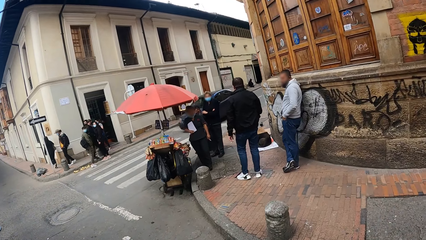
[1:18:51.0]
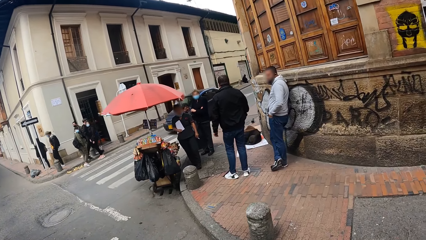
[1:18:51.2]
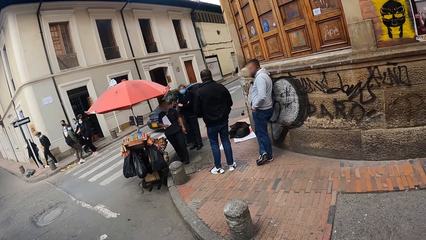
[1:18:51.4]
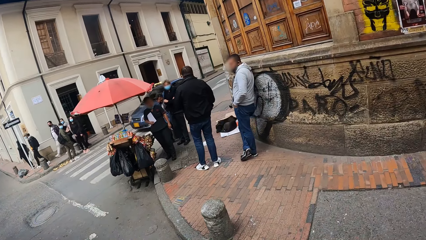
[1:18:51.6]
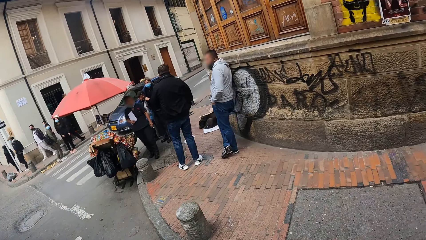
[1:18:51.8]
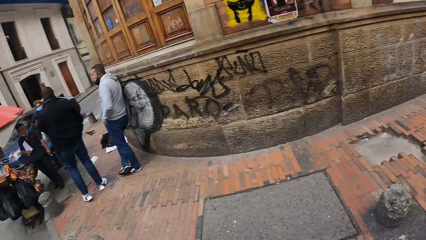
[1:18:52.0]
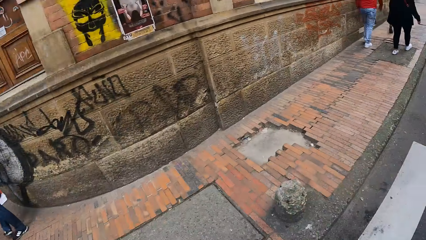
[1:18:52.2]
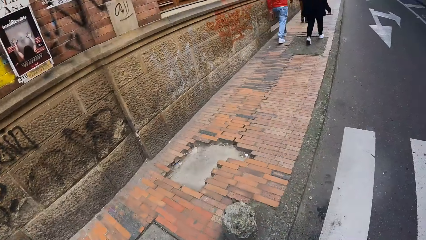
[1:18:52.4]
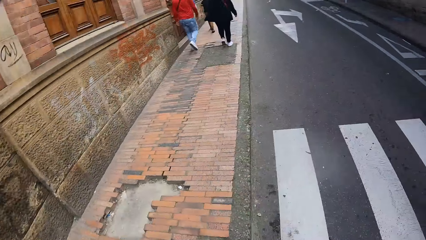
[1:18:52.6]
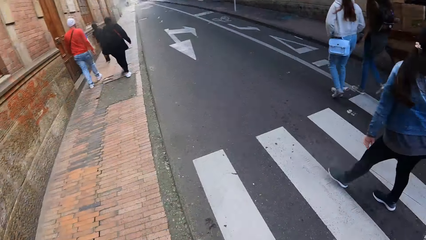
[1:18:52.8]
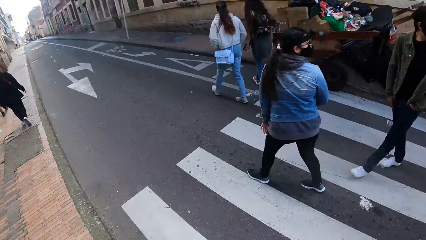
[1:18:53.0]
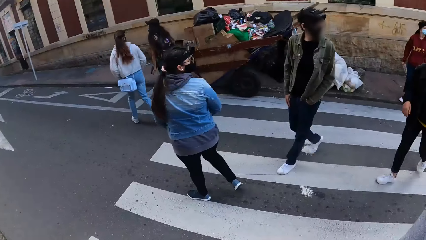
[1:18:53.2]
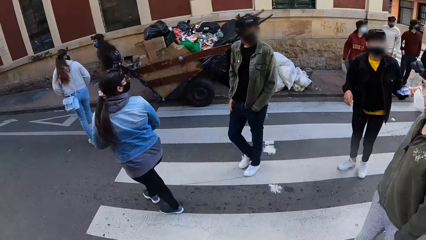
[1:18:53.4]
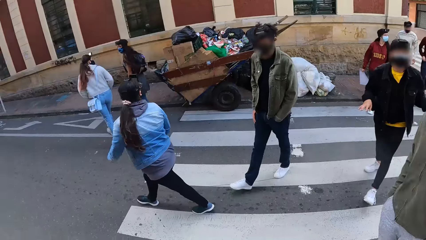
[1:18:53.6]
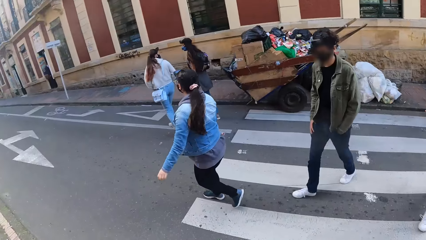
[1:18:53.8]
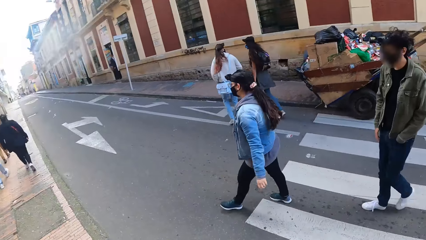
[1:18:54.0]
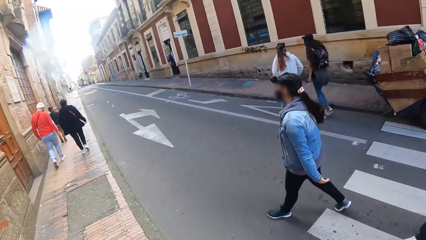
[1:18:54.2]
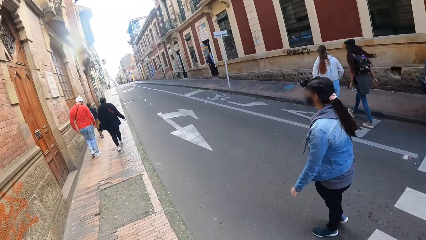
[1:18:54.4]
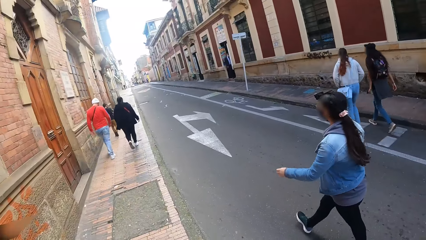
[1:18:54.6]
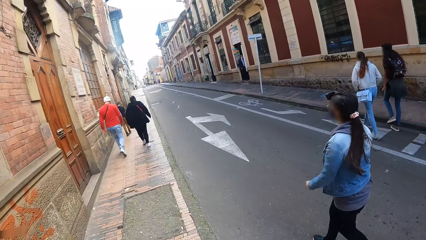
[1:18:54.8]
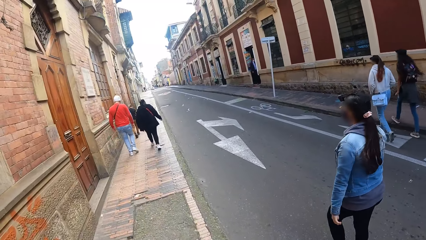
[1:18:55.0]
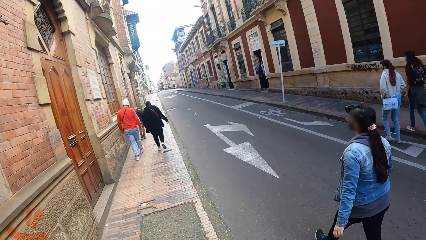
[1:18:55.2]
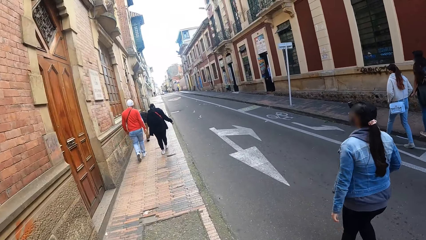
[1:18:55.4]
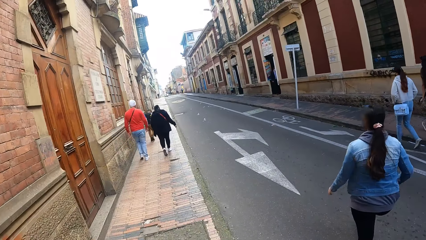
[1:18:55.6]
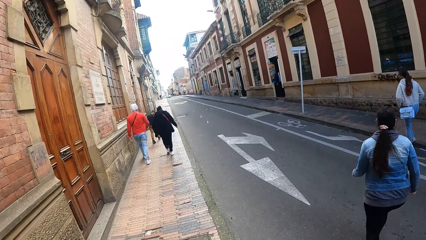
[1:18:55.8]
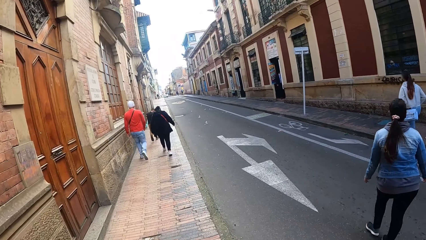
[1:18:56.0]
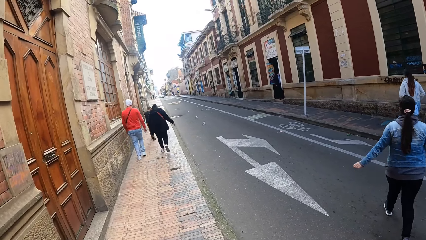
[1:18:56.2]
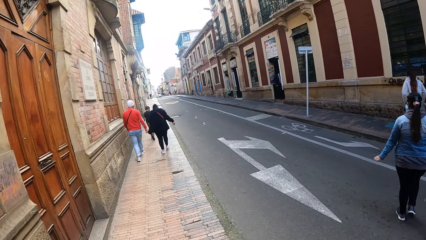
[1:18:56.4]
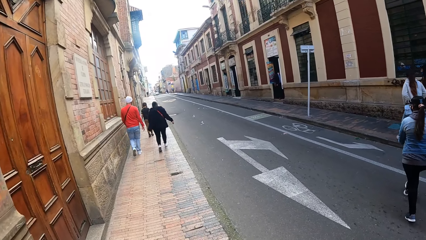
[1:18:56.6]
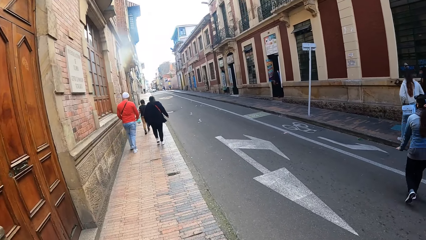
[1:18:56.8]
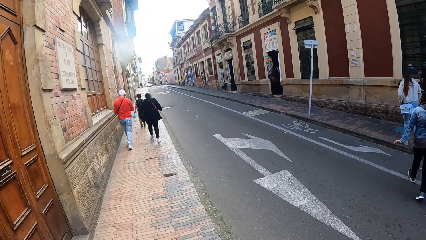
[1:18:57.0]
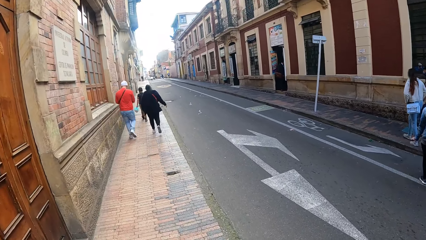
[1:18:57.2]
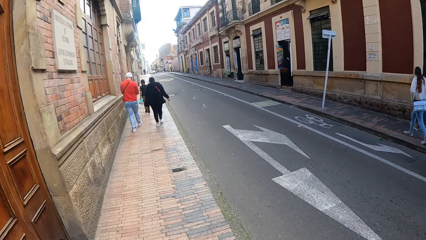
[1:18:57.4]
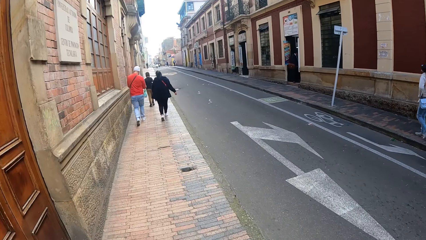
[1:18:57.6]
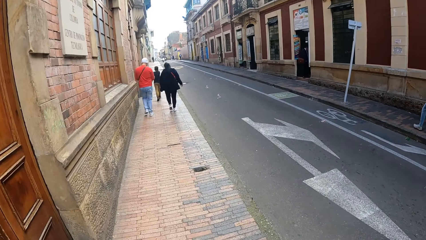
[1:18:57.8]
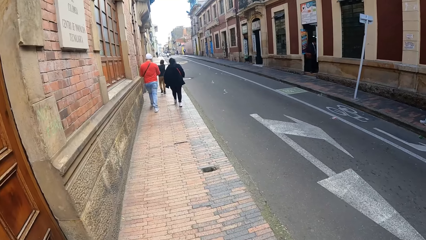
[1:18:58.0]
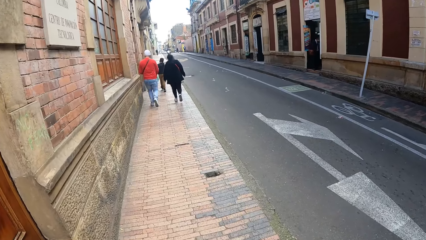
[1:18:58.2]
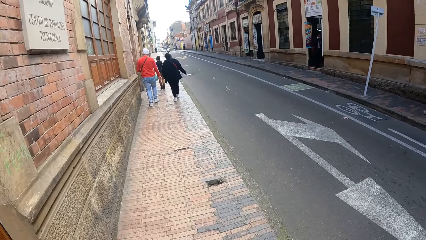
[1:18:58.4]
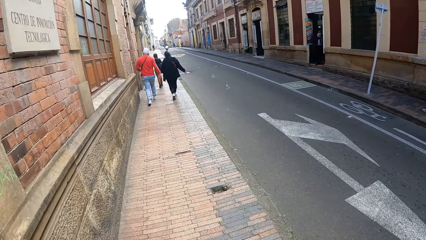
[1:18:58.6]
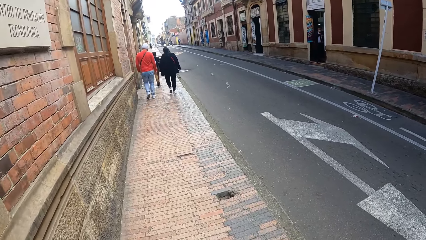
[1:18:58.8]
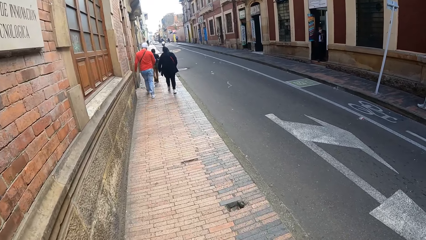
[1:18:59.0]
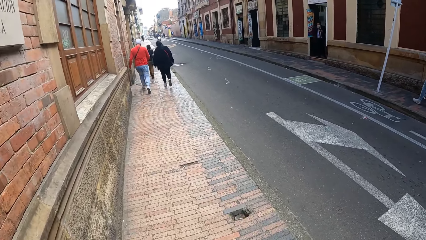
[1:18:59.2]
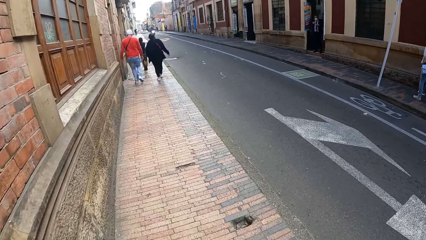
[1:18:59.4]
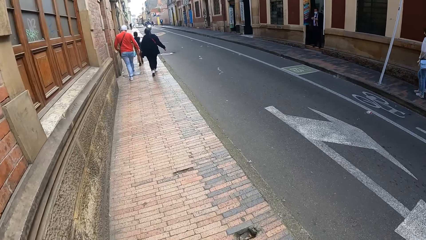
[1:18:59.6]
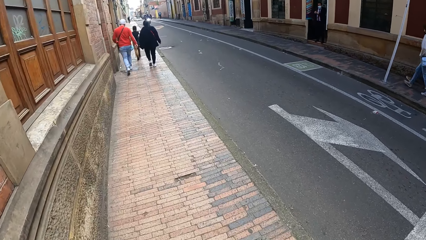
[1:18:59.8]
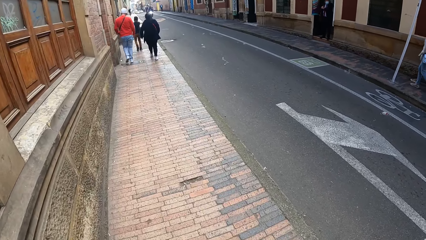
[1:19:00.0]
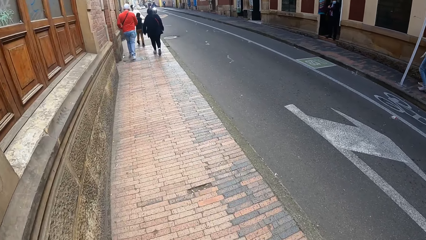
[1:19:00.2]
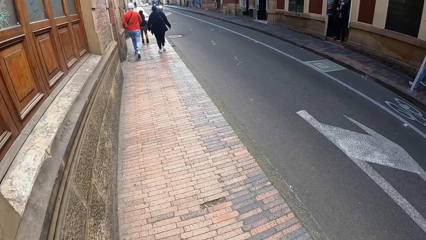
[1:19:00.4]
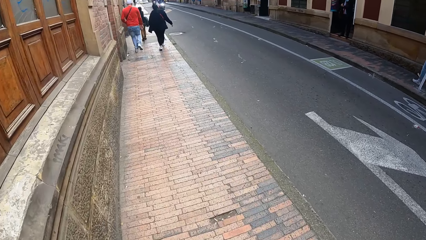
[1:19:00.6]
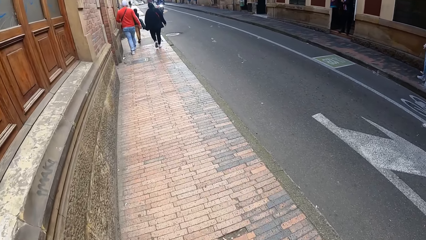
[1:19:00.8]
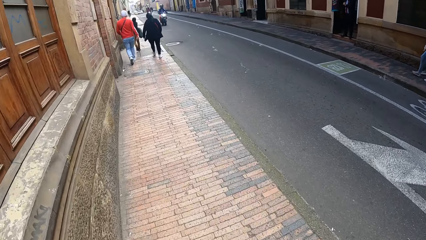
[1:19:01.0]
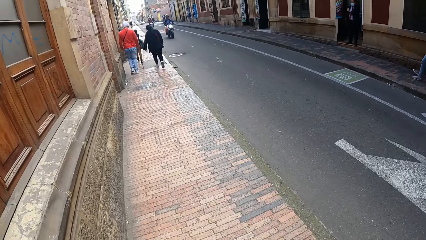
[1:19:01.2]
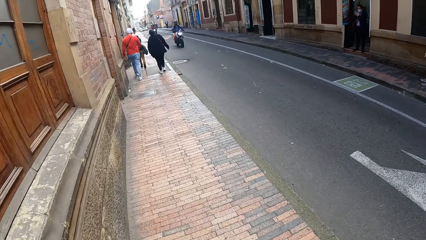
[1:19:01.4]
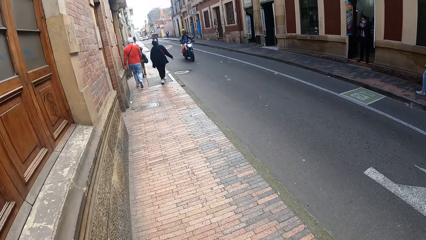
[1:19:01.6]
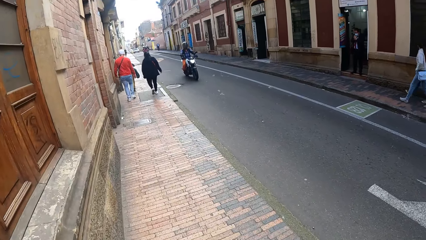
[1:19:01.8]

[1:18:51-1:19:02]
The camera wearer looks around on the road. They walk around on a pedestrian road.

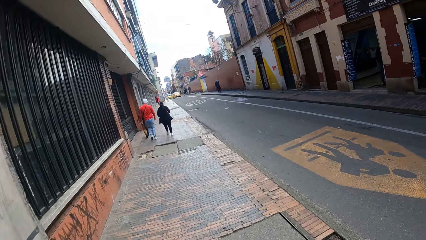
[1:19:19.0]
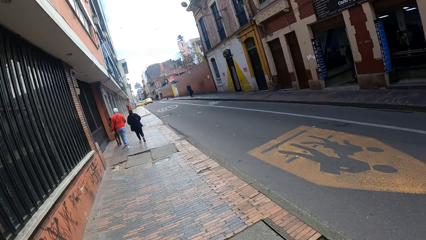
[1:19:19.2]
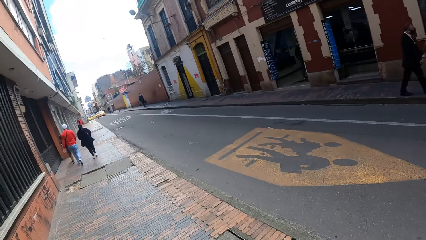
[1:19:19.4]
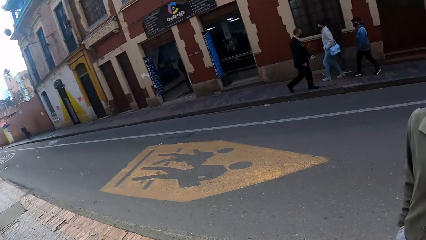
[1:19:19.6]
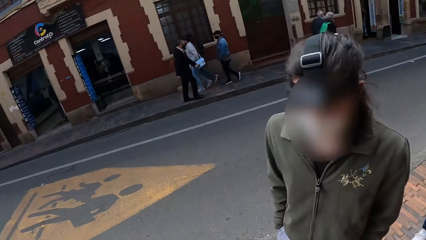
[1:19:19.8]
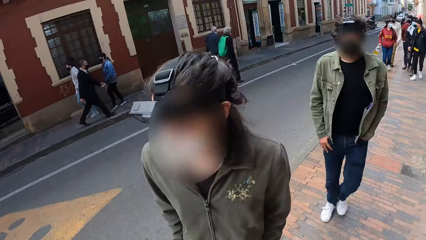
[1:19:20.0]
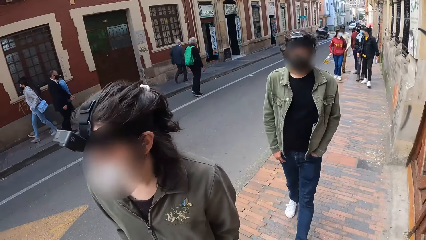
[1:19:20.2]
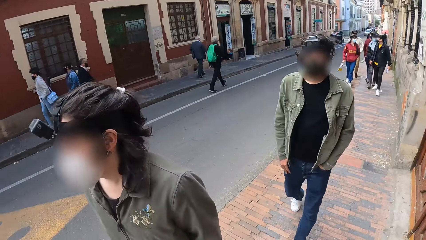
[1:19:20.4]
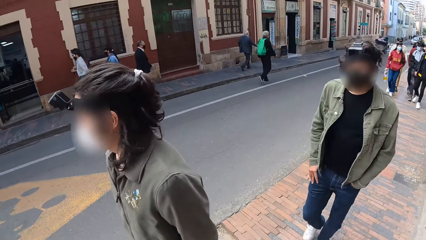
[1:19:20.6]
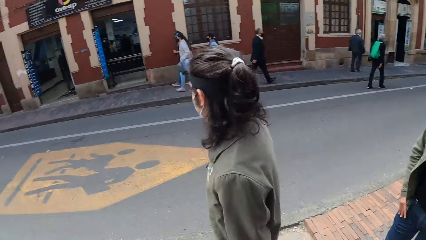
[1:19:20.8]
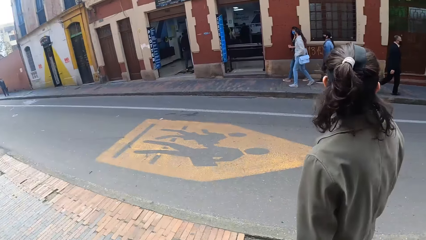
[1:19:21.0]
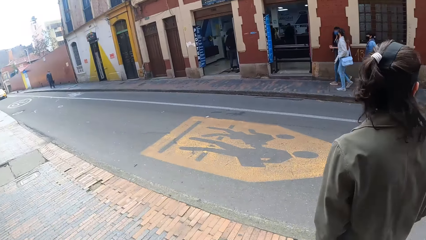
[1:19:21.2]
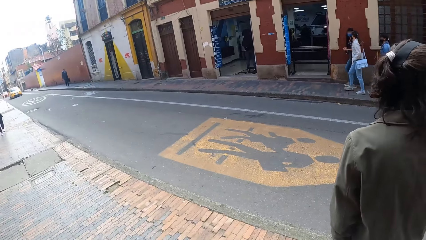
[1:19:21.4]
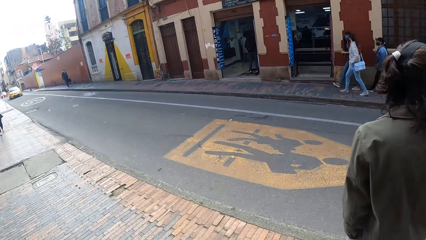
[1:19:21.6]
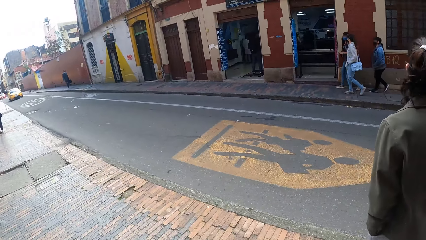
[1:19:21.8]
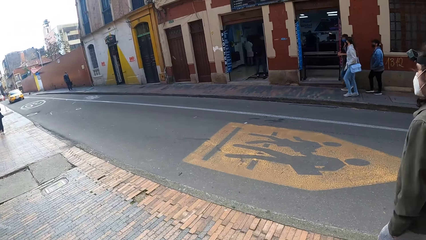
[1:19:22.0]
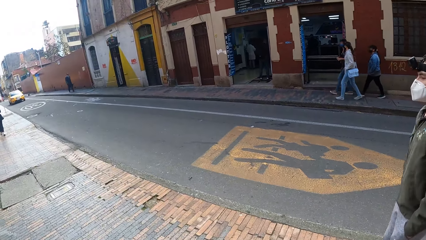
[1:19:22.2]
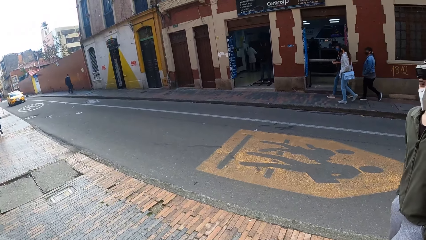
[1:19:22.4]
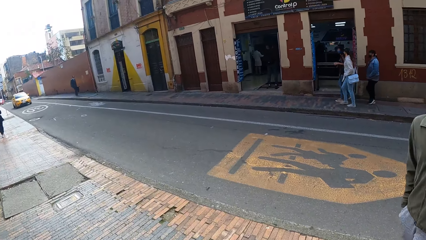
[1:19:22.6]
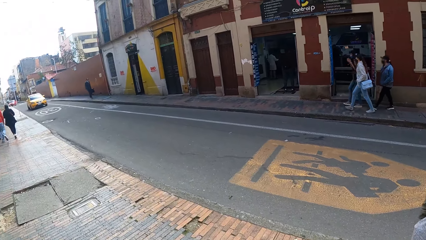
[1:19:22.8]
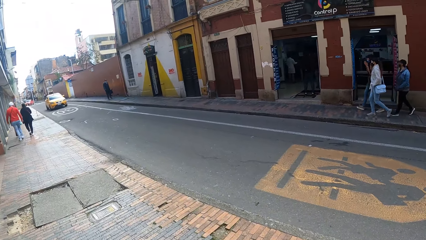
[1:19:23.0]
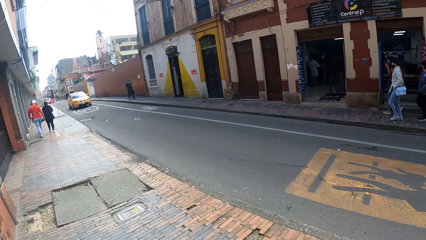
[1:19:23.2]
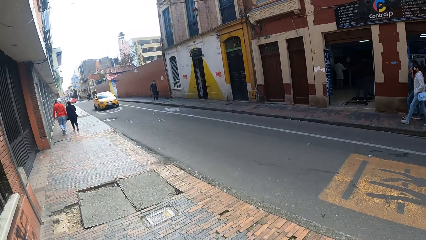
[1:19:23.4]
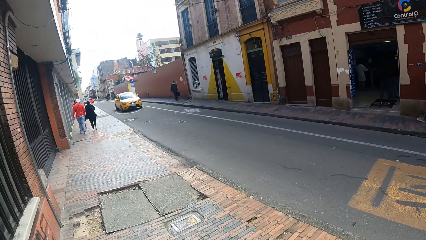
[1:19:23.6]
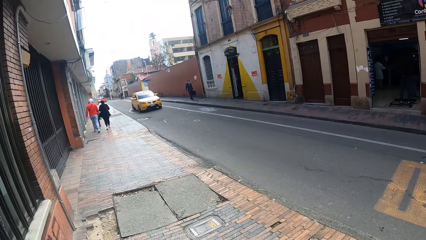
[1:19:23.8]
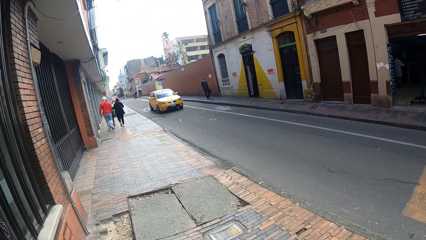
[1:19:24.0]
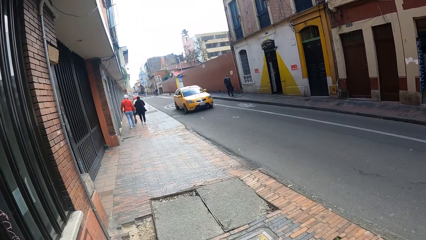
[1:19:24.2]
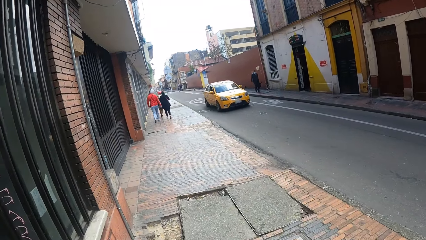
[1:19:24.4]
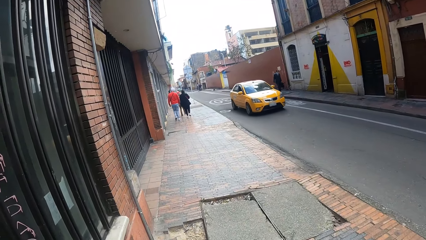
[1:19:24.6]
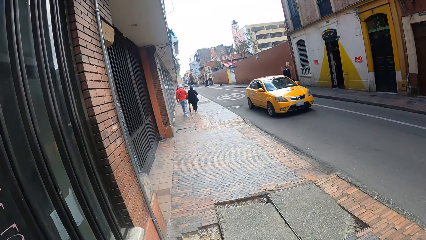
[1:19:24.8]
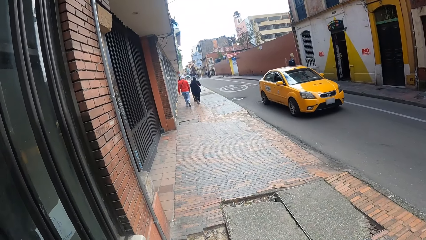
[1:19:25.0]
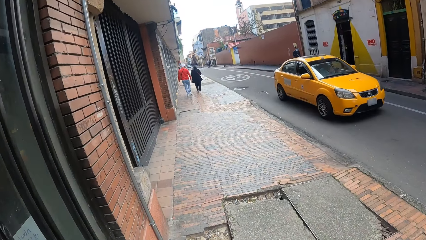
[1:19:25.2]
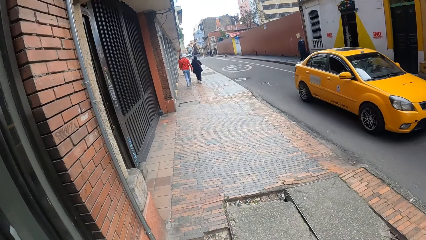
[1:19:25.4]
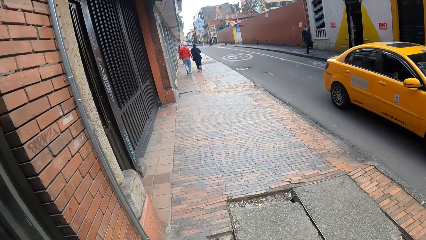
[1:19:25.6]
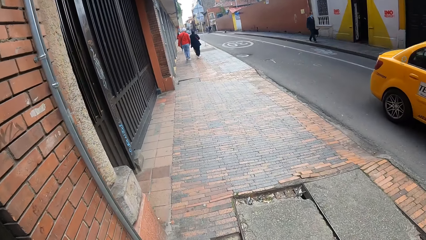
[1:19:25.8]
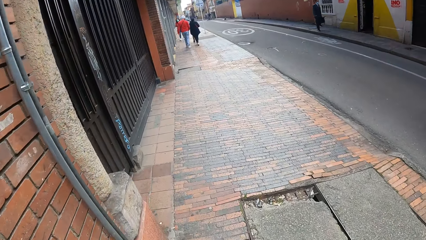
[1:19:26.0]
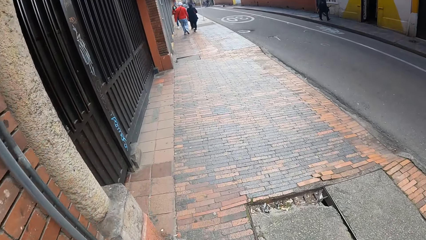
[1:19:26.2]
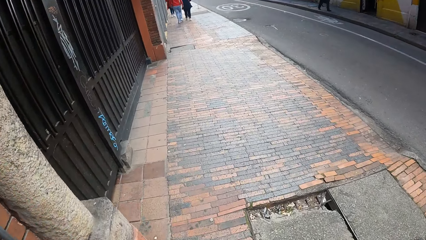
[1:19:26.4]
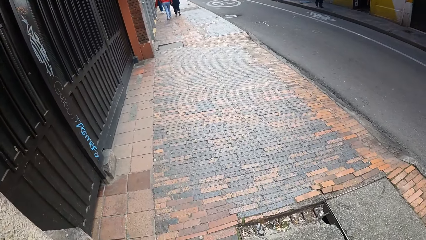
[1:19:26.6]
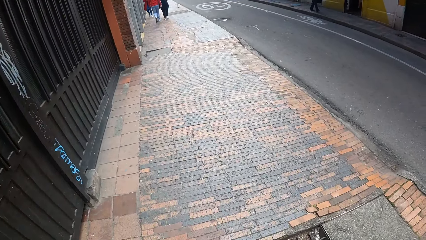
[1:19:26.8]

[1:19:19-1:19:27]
The camera wearer looks around on the road. They walk on a pavement.
